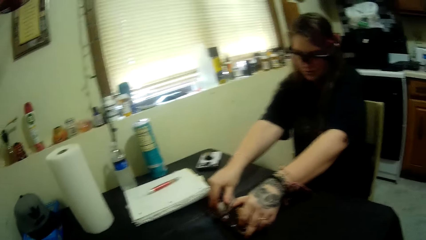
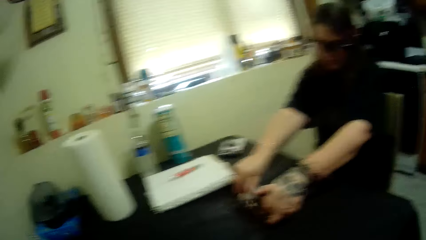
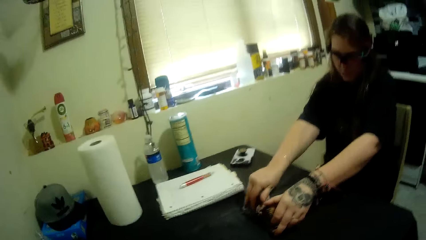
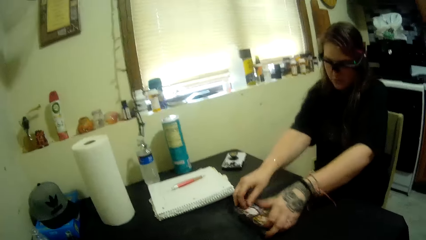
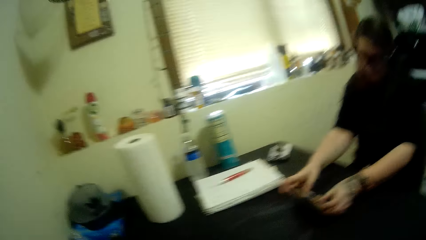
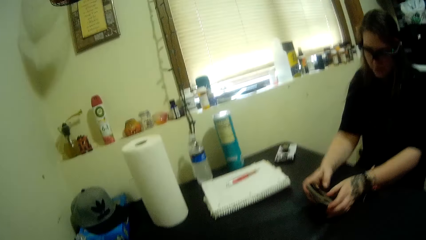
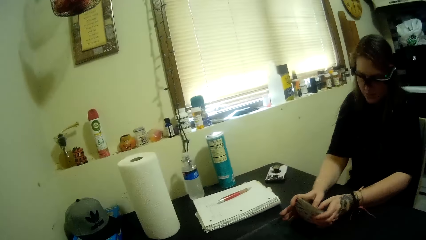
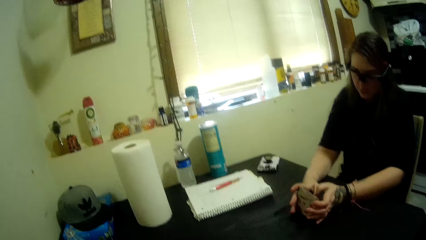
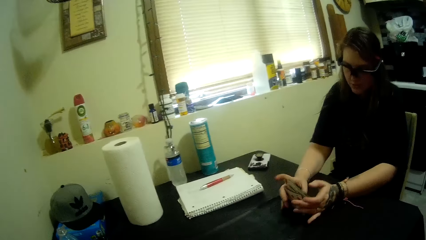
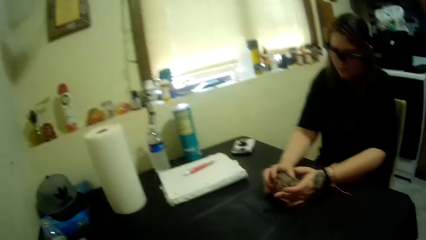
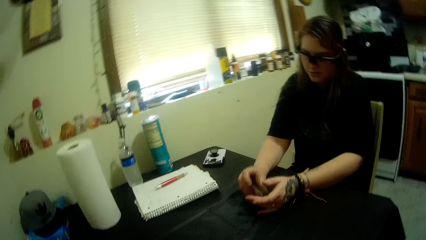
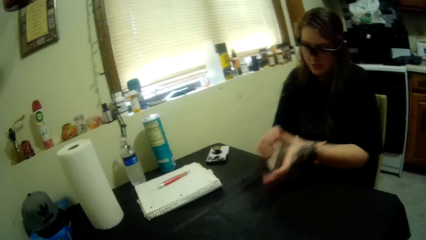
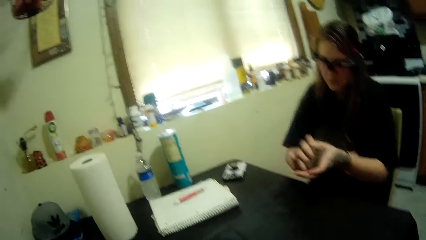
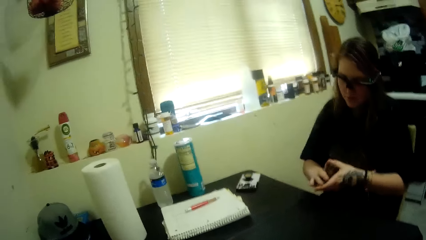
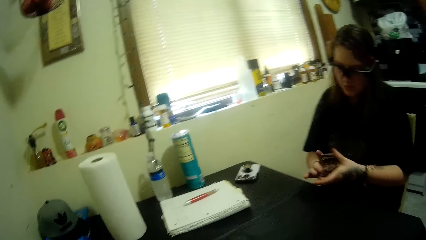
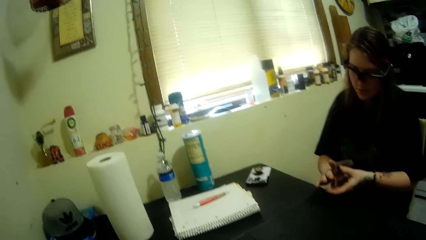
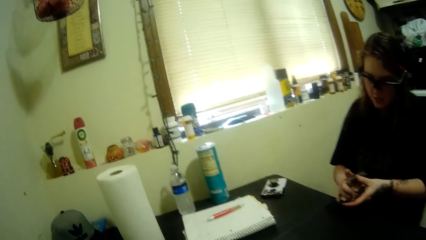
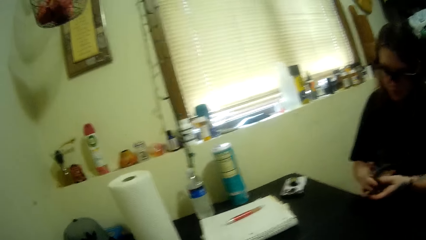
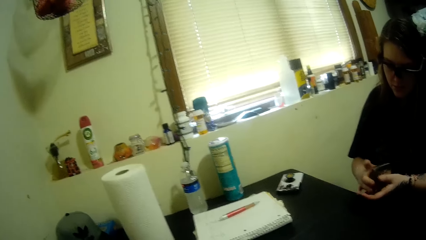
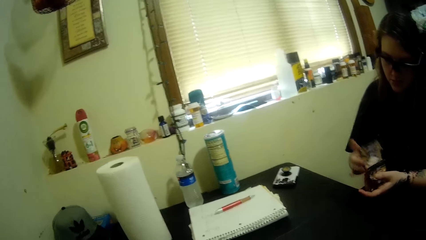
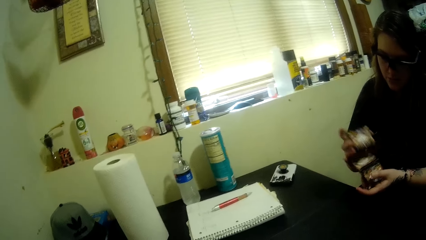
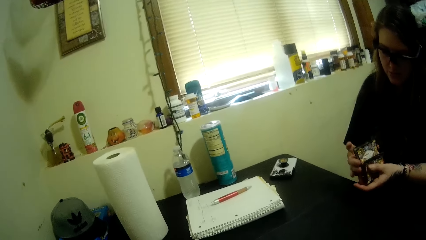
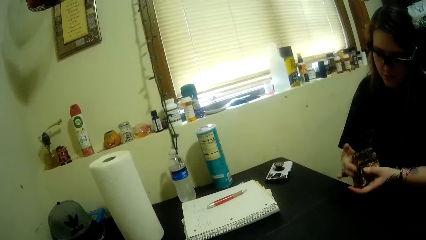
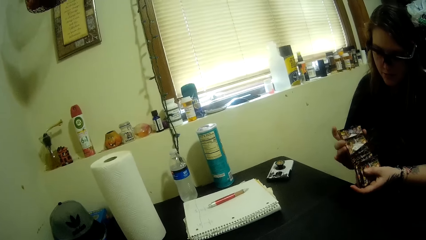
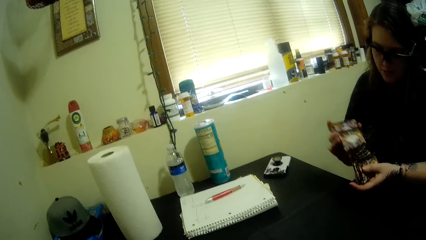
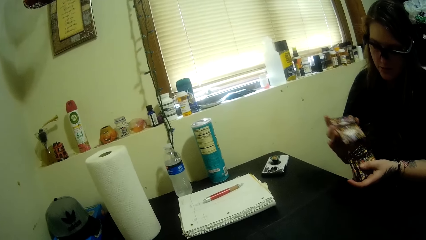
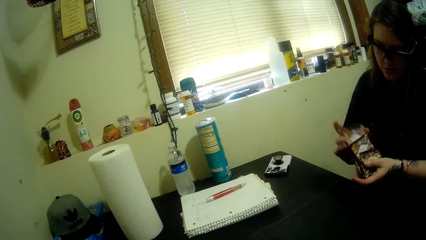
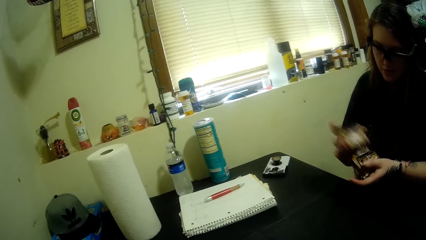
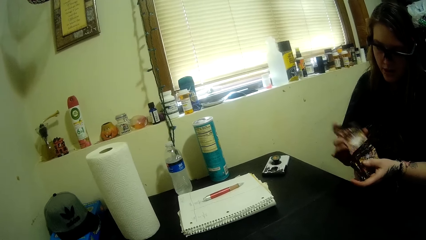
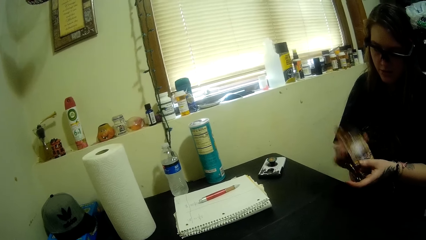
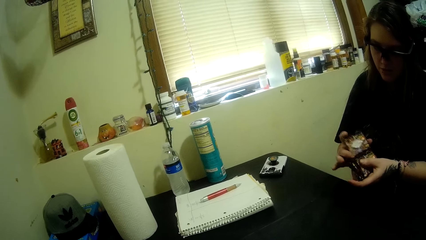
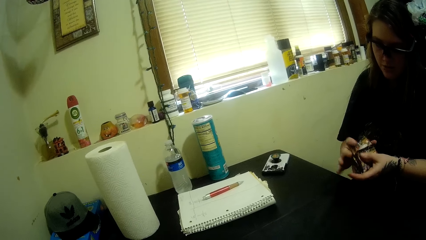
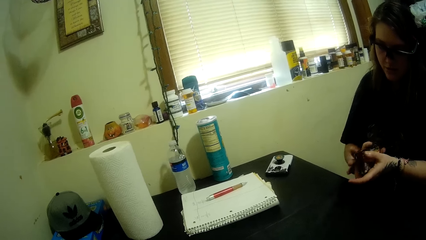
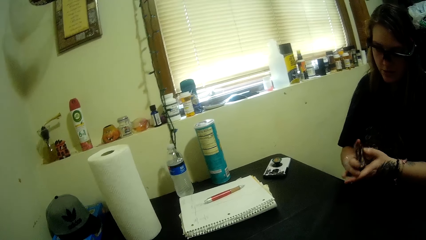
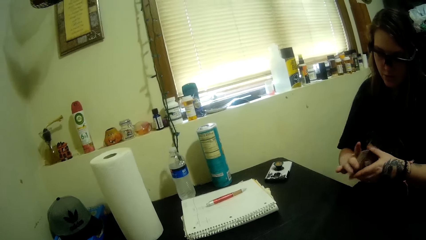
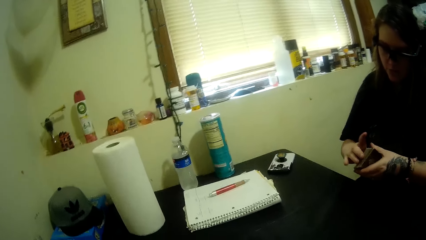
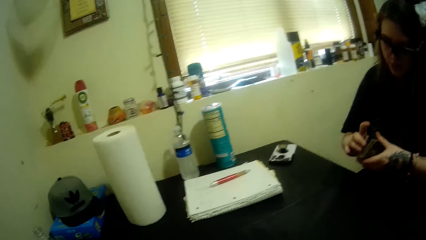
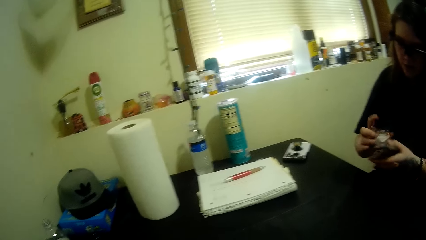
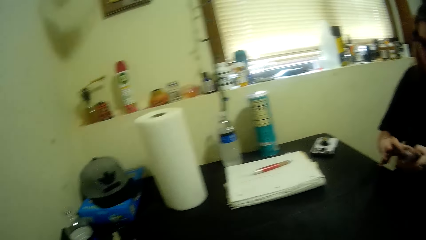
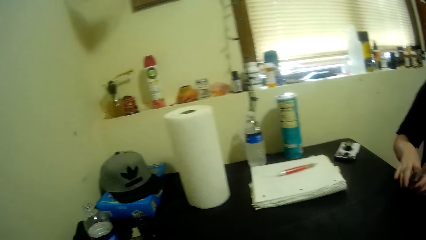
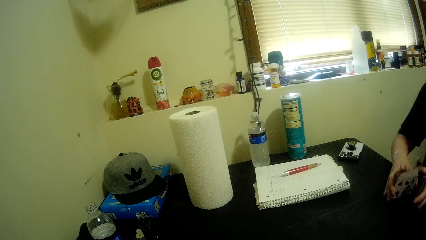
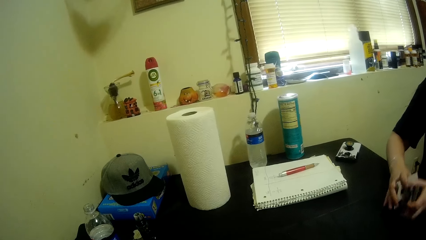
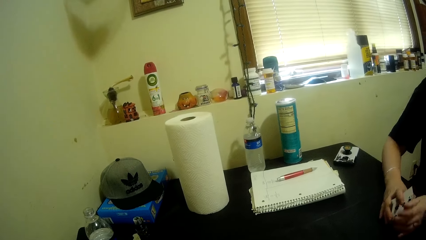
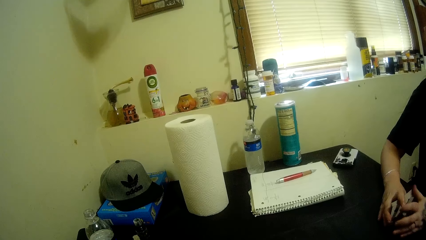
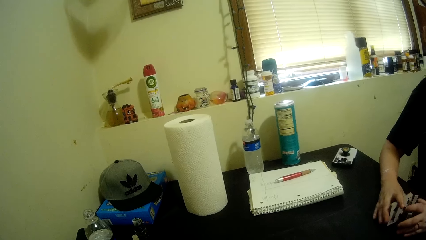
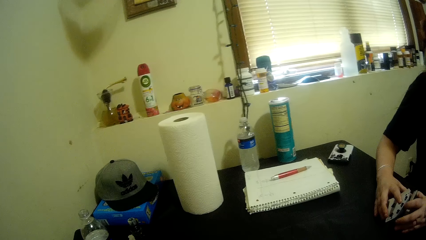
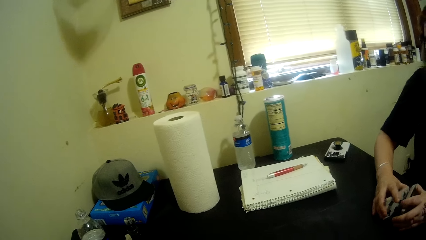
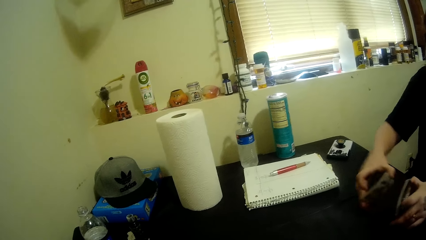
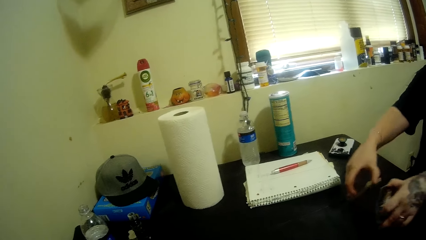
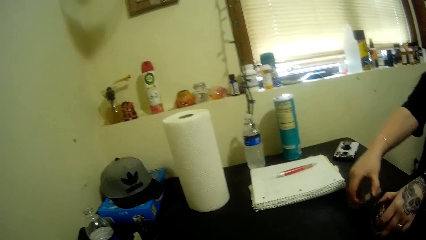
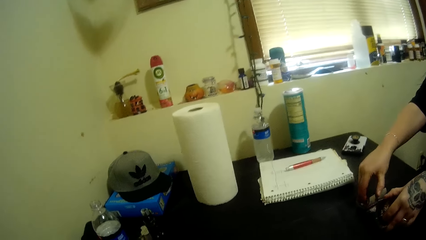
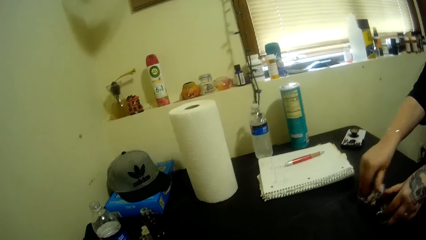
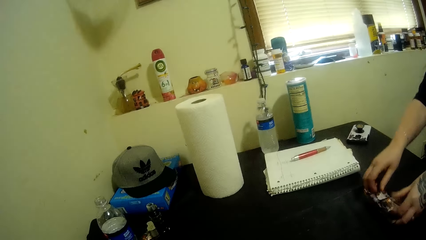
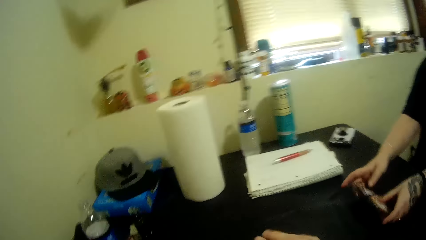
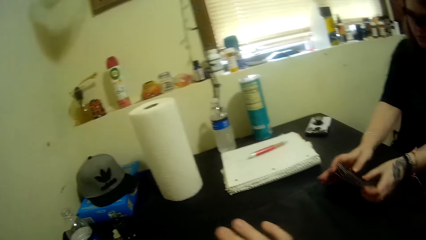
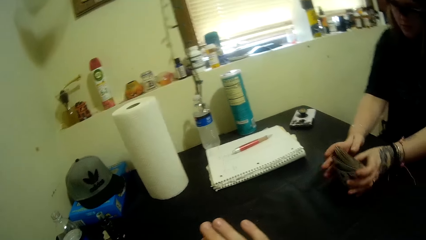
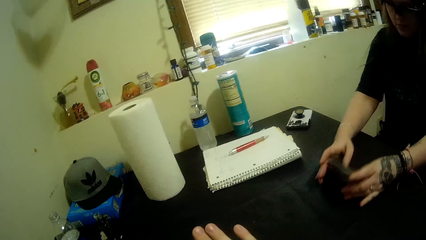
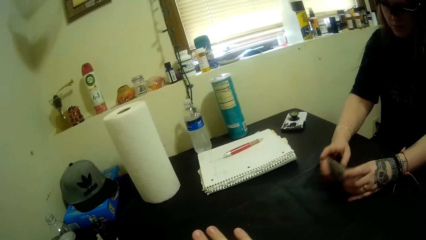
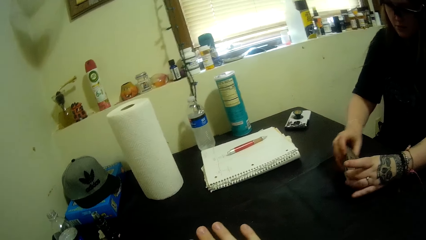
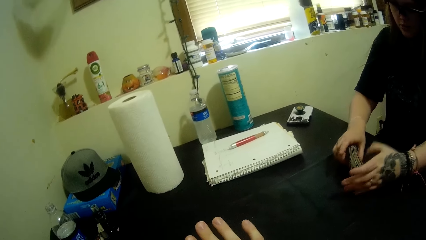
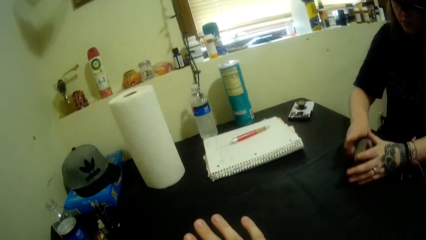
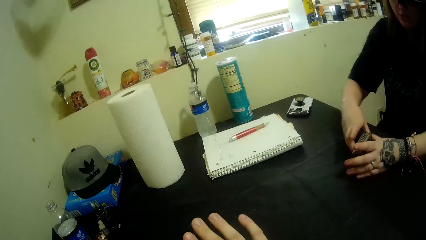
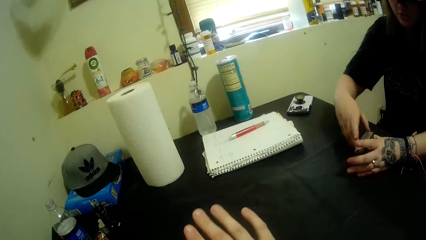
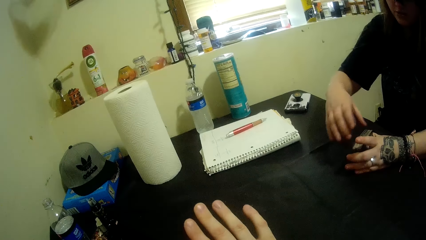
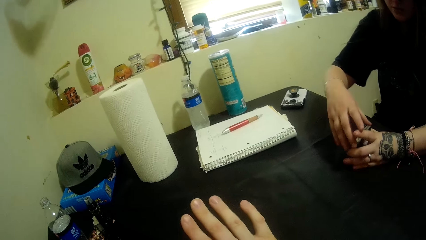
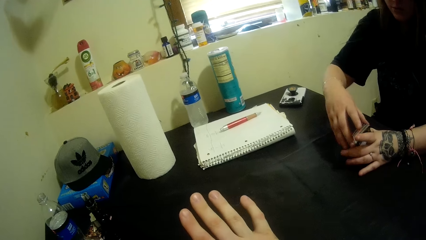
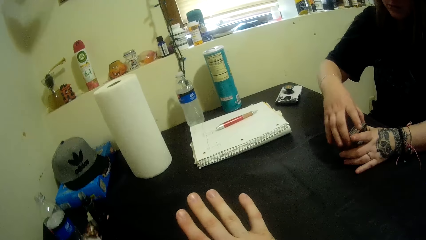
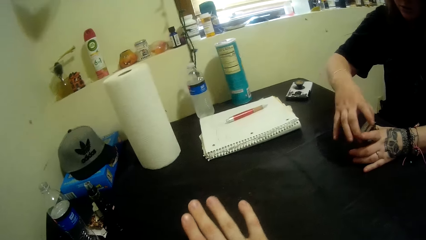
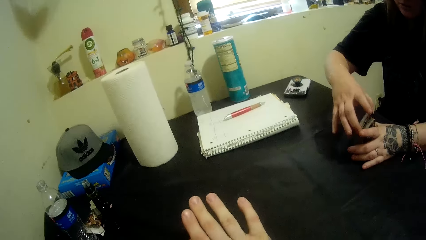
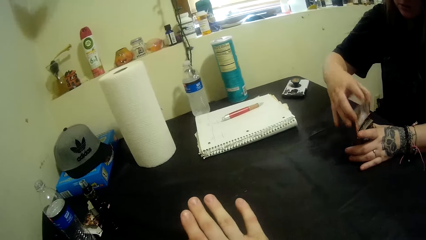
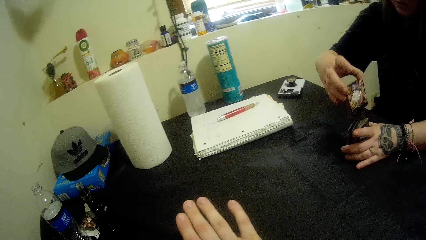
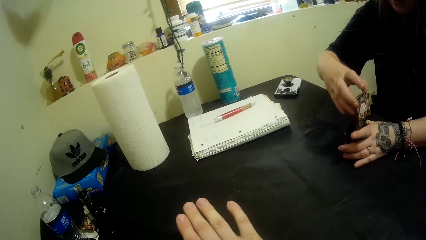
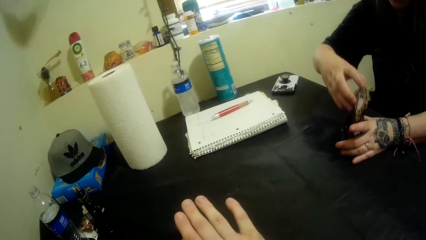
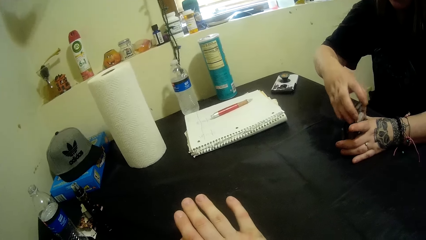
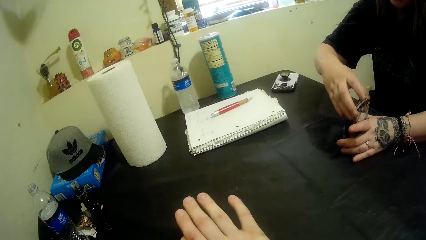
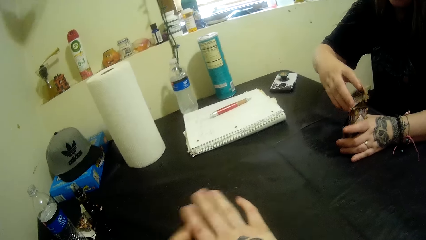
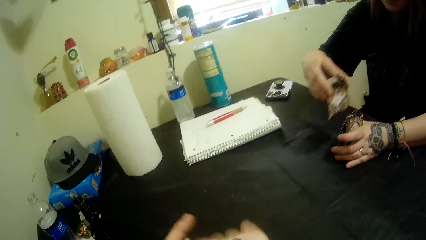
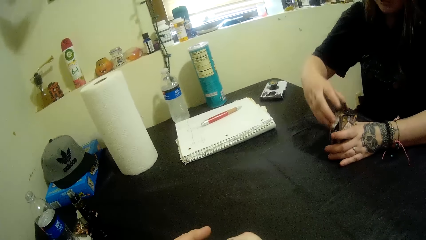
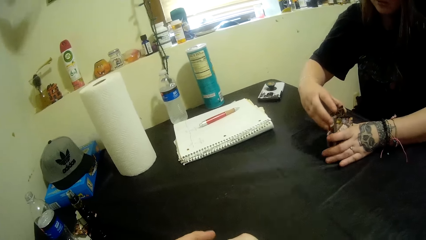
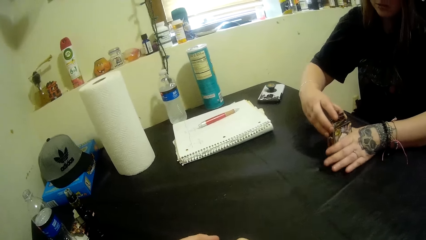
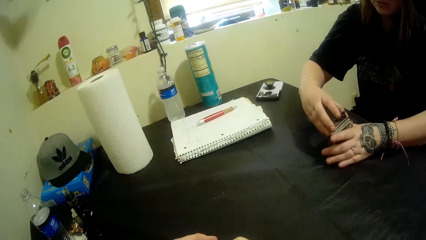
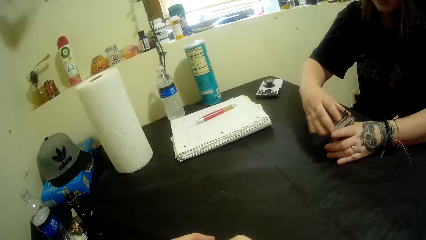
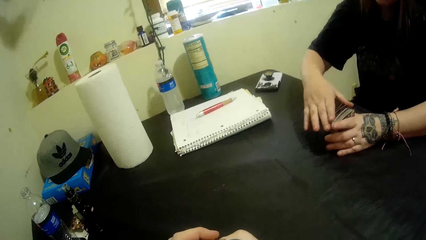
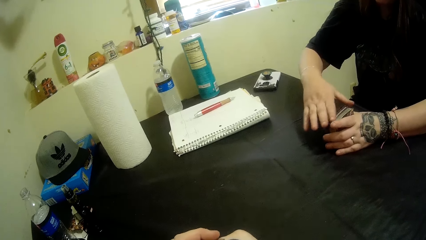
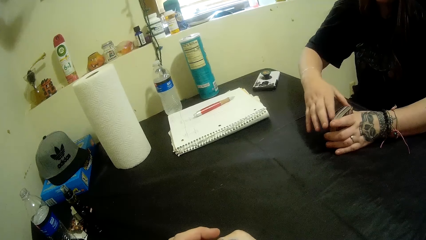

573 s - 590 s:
A man shuffles the playing cards, holds the playing cards, and shuffles the playing cards. The camera wearer turns to the side. The man holds the playing card on the table. The camera wearer talks to the man. The man shuffles the playing cards on the table and collects the playing card. The camera wearer moves his hand. The man shuffles the playing cards on the table.
